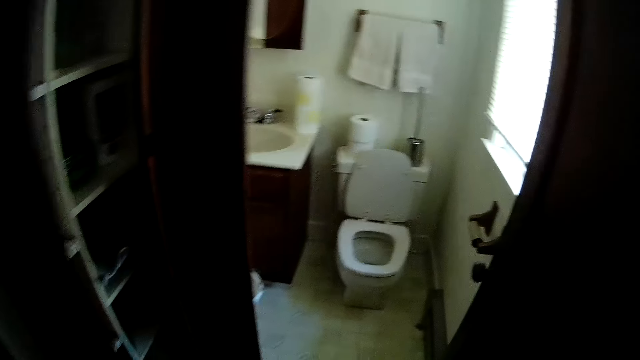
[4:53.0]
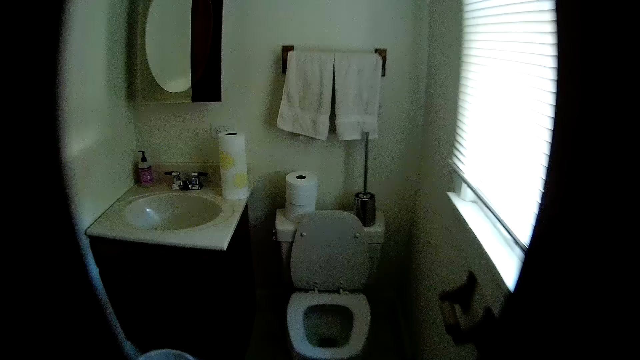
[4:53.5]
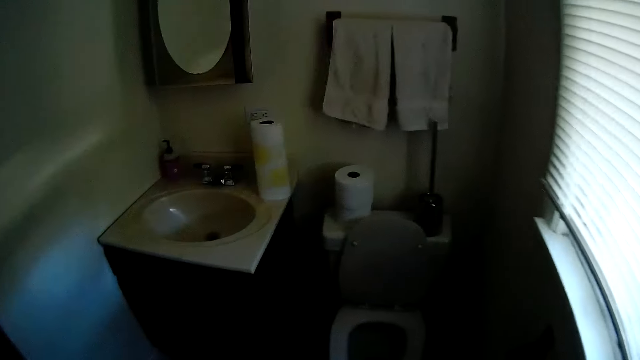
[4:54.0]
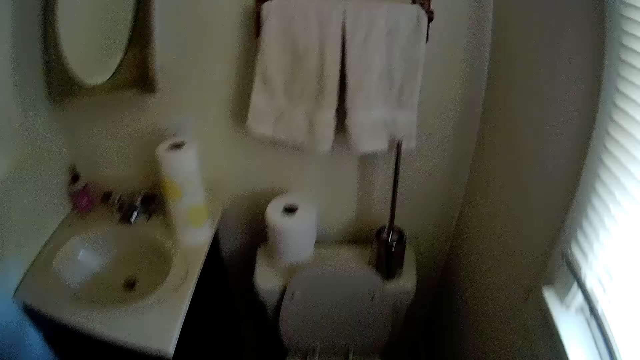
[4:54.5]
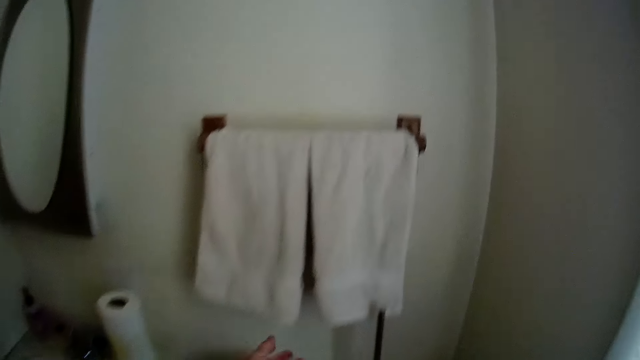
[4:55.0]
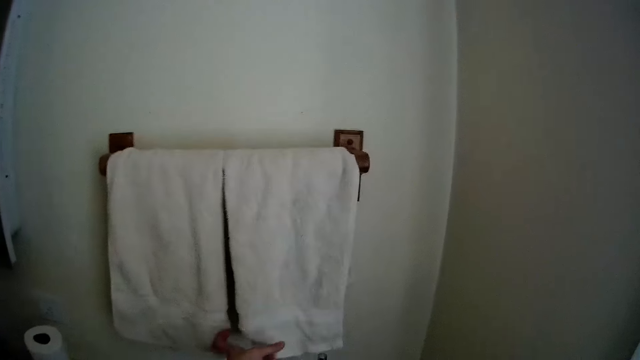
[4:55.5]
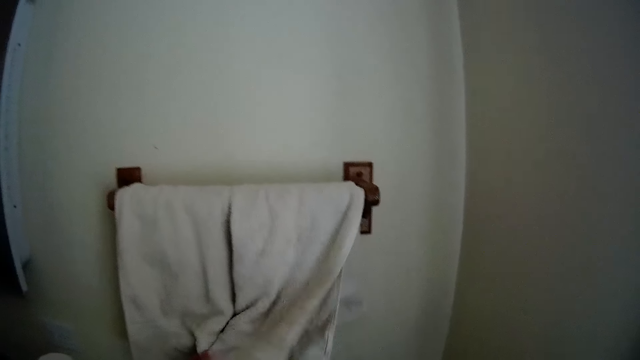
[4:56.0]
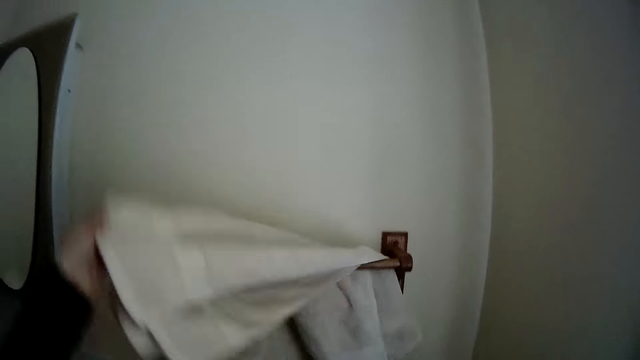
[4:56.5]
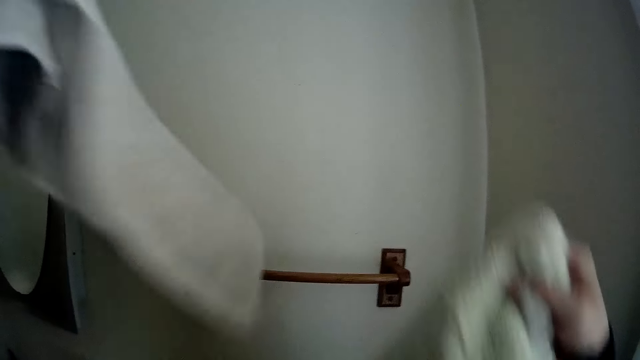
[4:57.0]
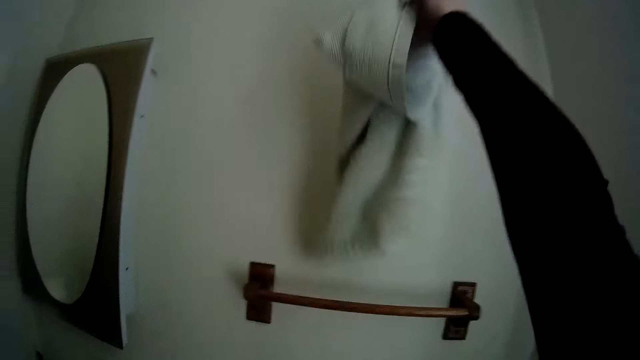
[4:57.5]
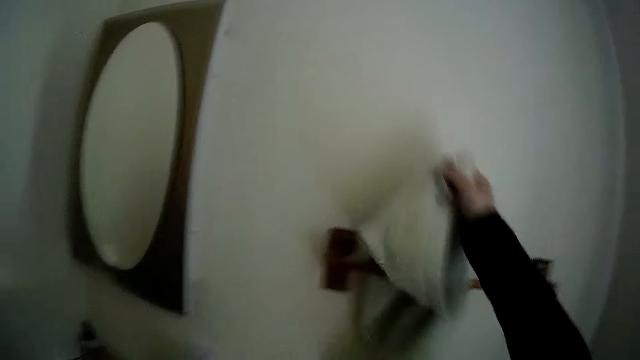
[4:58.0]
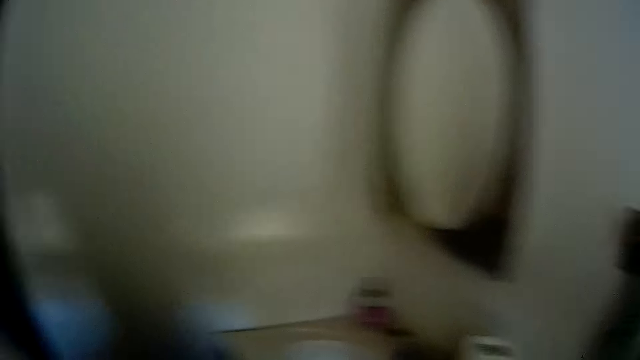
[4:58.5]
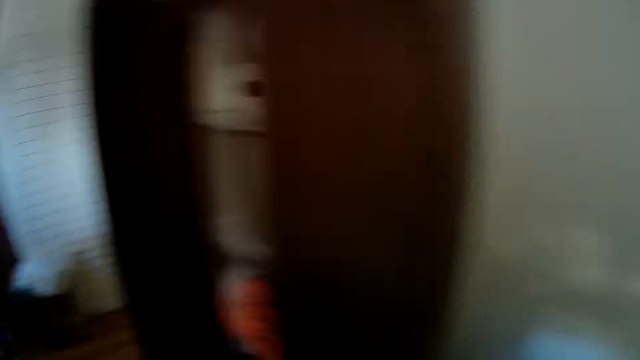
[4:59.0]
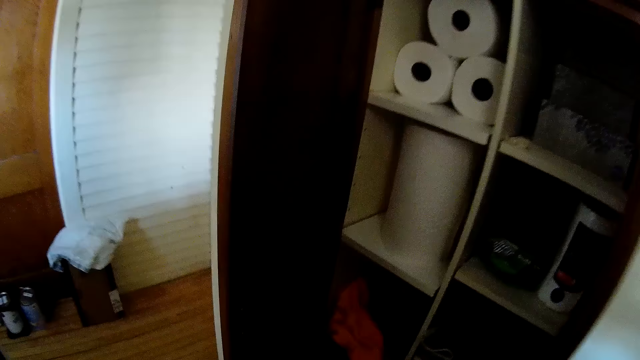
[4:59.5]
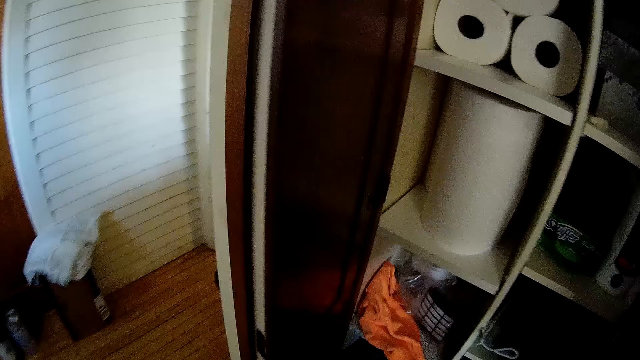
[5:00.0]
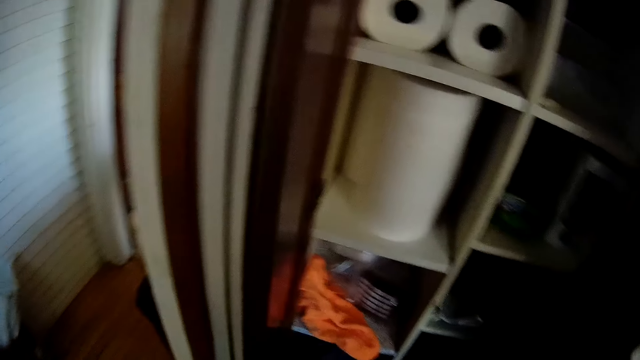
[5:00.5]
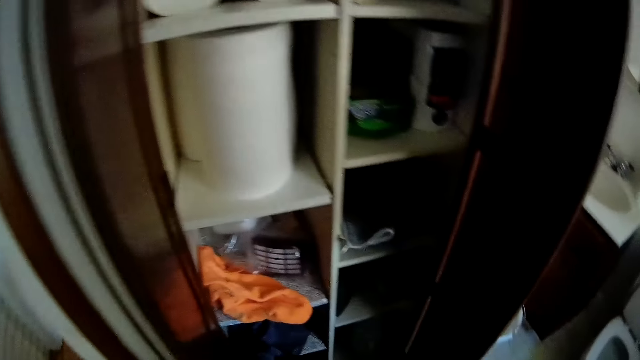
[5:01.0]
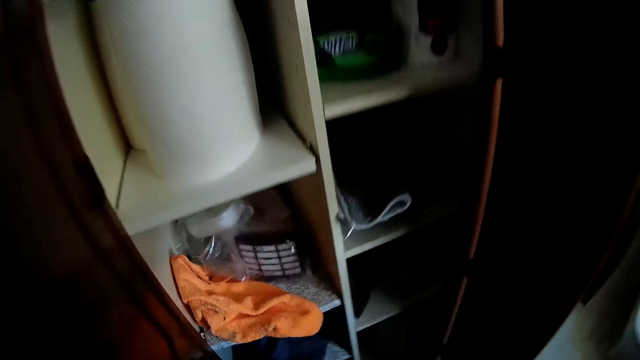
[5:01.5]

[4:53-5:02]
The camera wearer drags a towel from a towel rack in the toilet with his left hand. He picks the towel on the towel holder. He hangs another towel on the towel rack with his right hand.

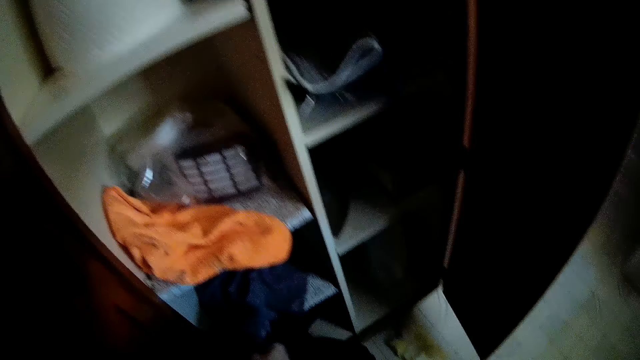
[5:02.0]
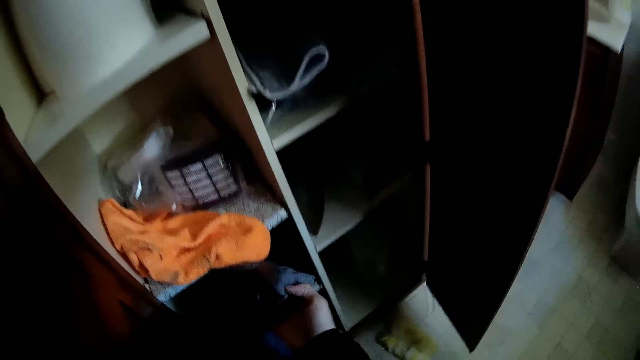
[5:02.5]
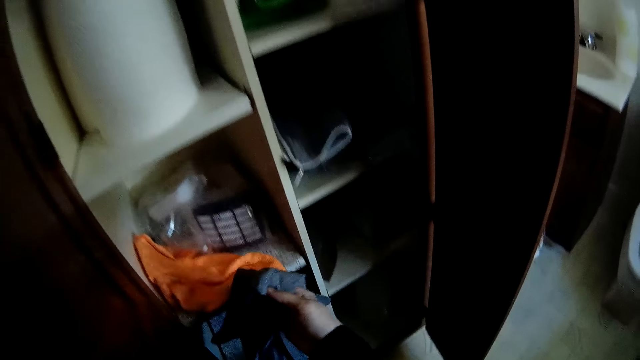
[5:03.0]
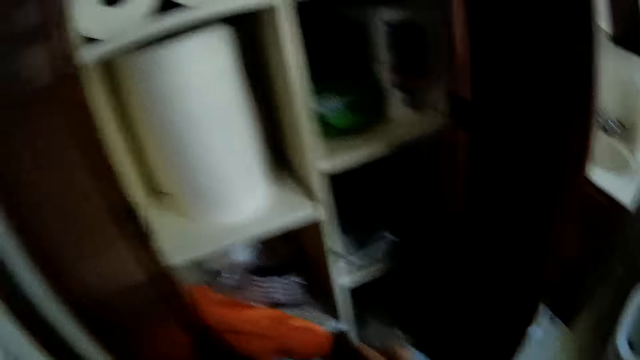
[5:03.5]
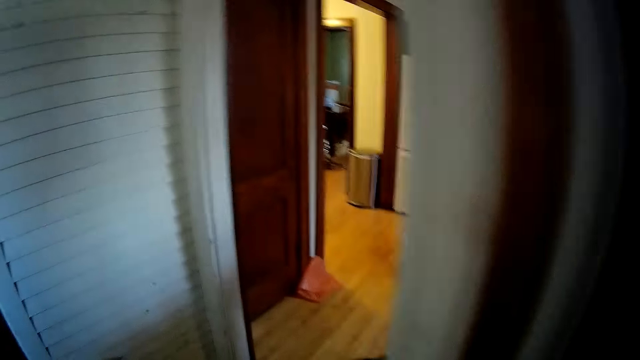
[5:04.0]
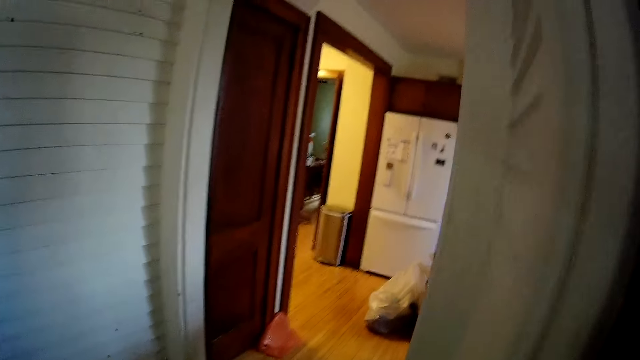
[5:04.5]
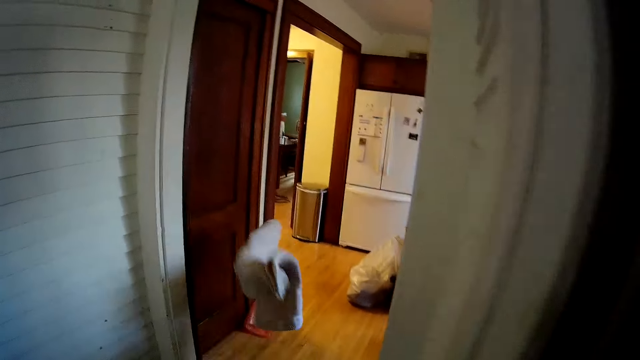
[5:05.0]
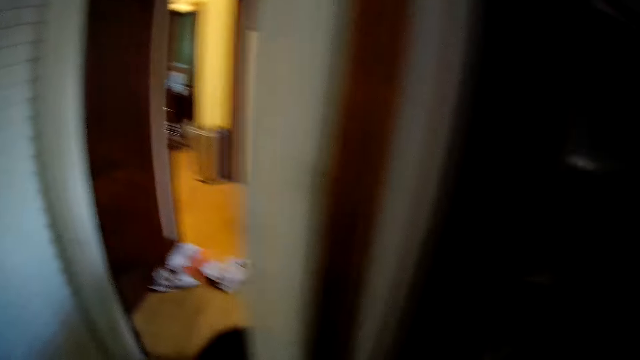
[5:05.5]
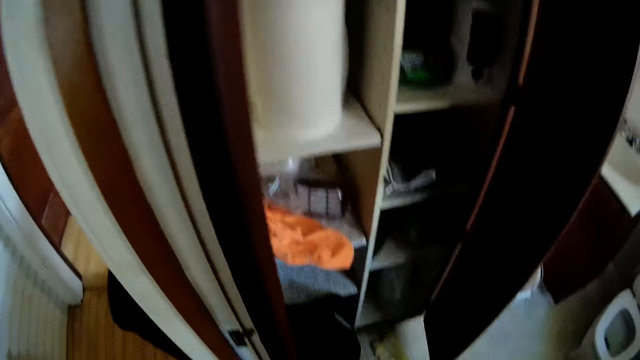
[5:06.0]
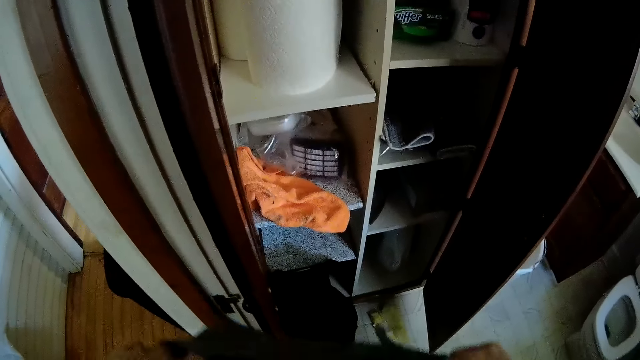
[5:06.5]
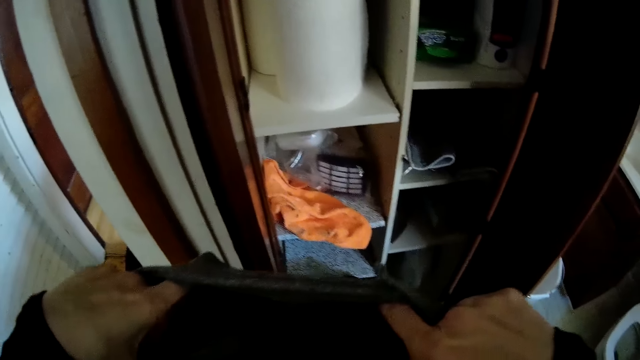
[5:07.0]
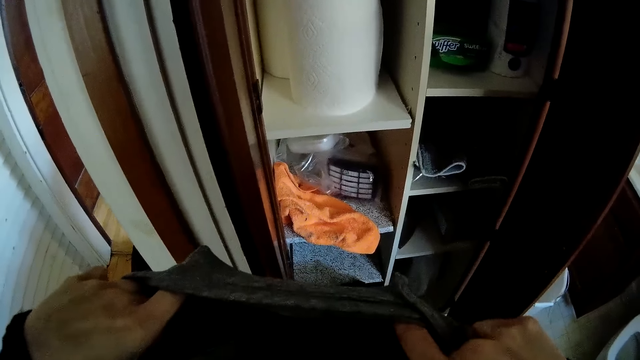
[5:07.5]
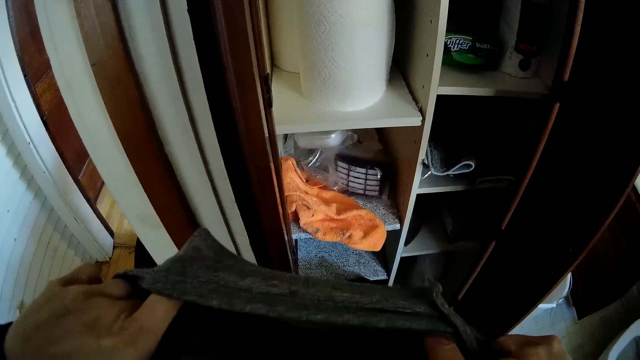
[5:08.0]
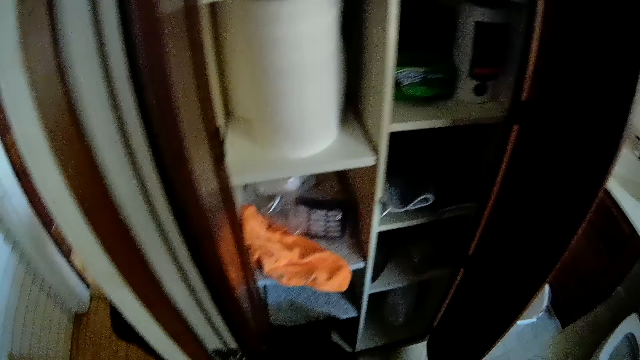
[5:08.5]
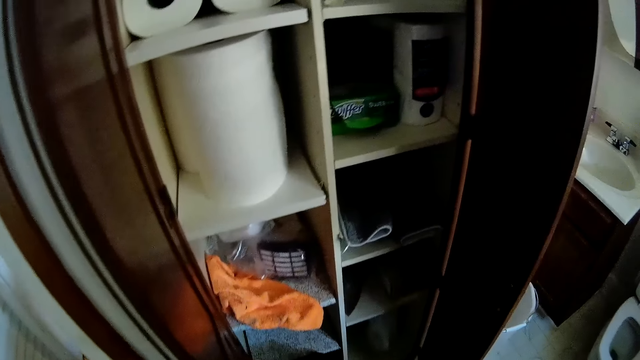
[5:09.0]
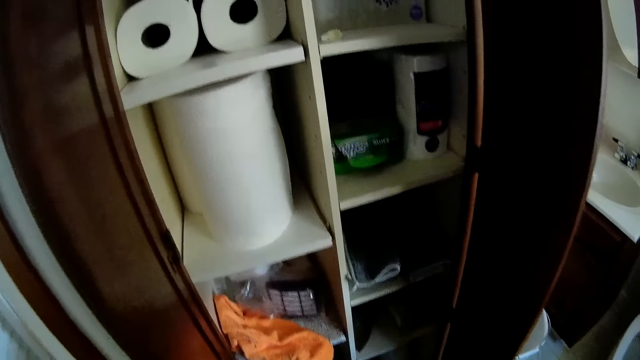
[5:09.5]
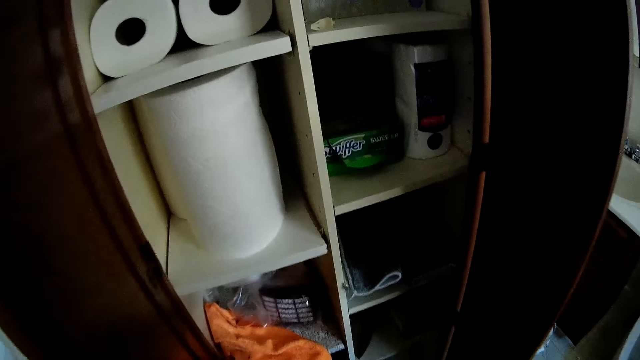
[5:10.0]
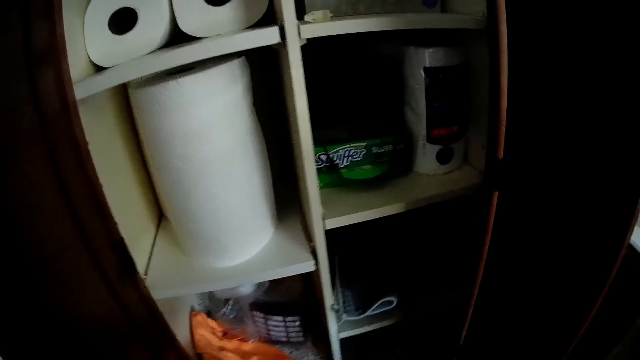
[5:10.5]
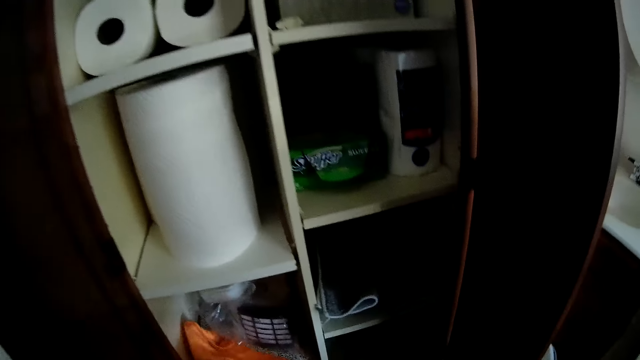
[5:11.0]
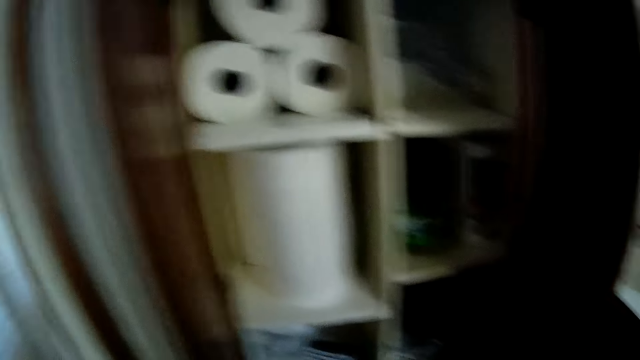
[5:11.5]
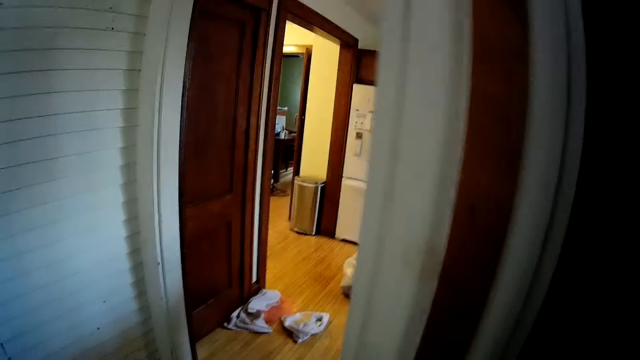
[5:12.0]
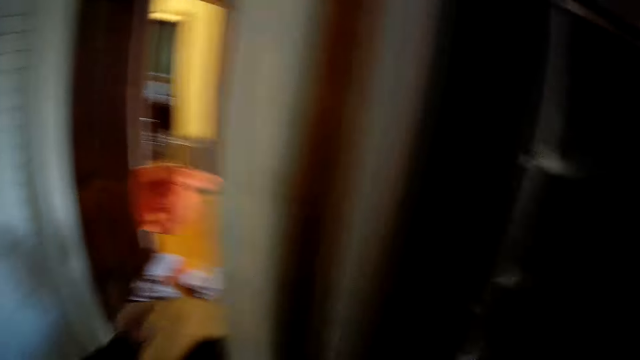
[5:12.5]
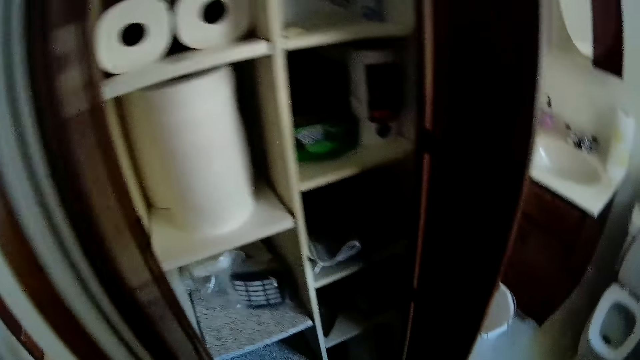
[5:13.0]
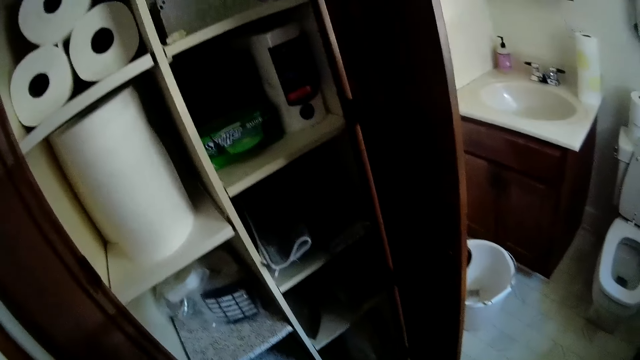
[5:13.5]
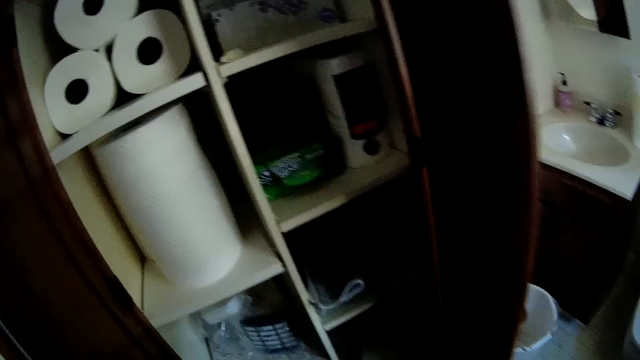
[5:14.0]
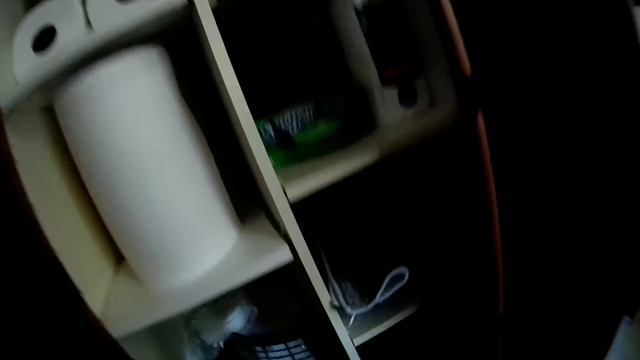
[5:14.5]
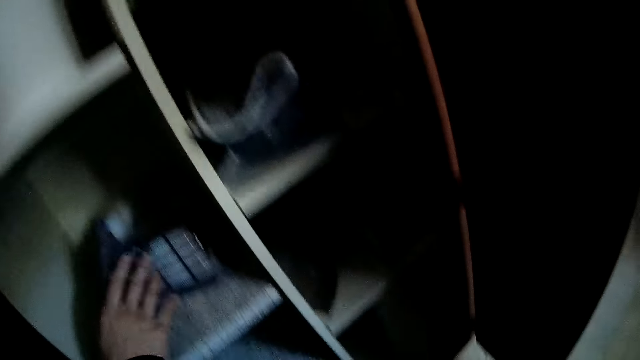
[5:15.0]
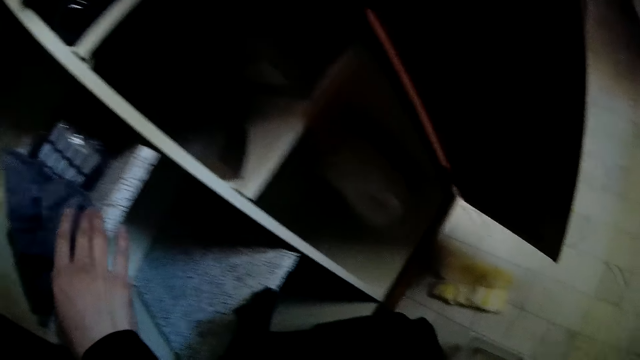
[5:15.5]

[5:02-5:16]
The camera wearer picks a cloth from a wardrobe with his right hand. He throws the towel on the floor with his left hand. He checks the cloth with both hands. He throws the cloth to the floor with his left hand. He drops the cloth inside the wardrobe with his right hand.
